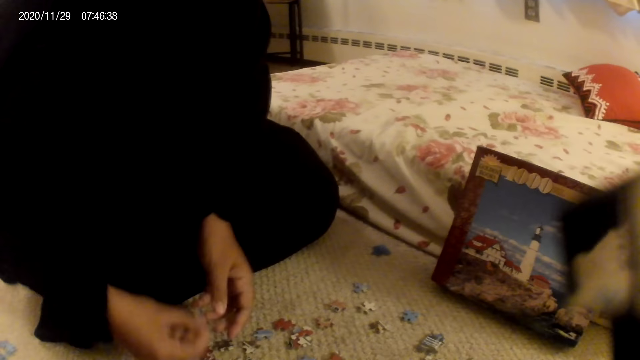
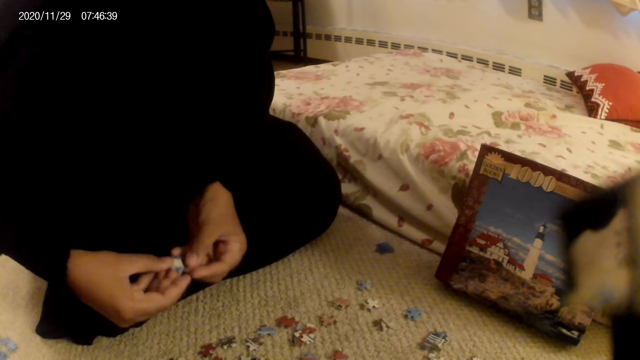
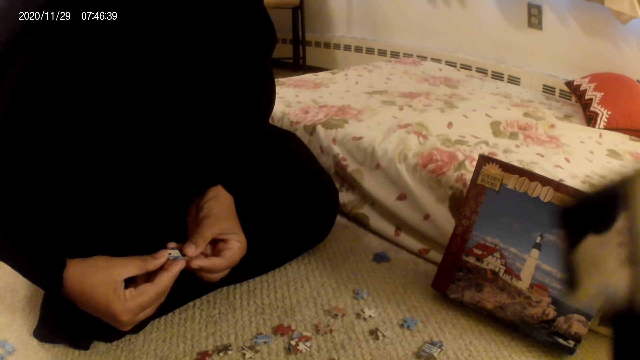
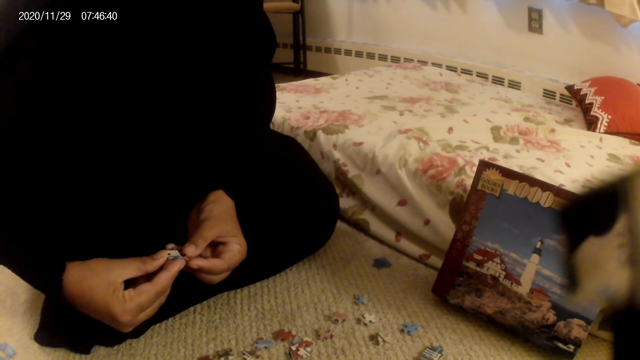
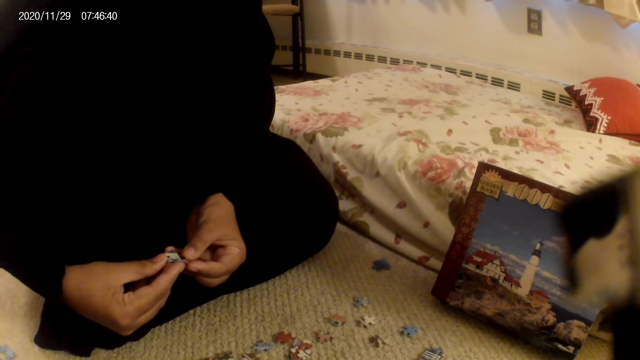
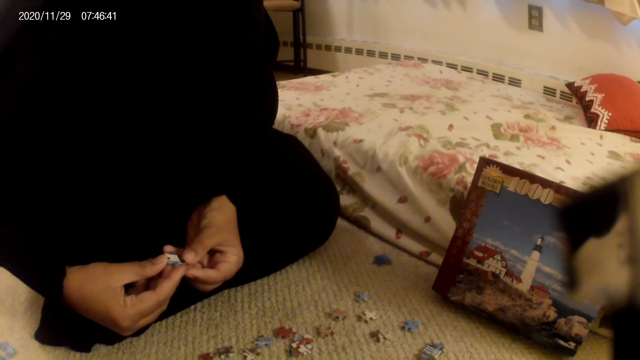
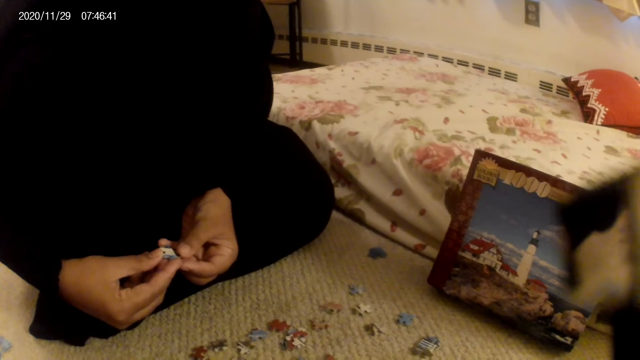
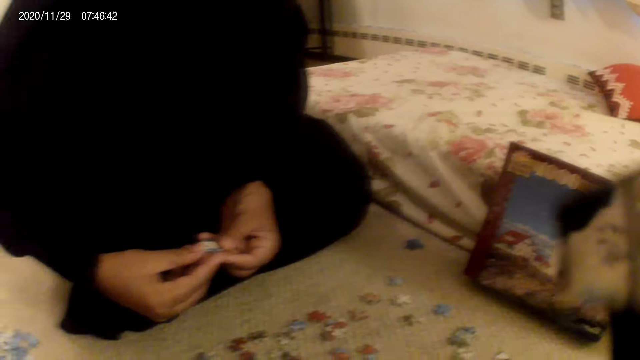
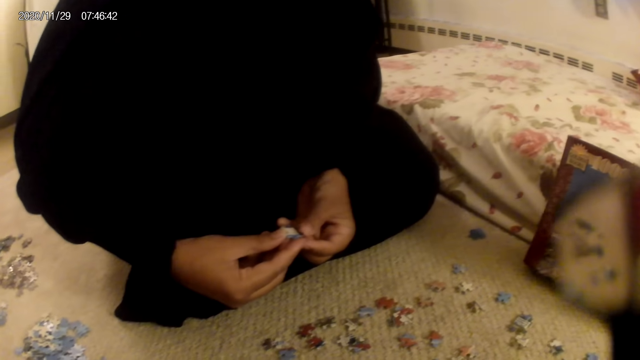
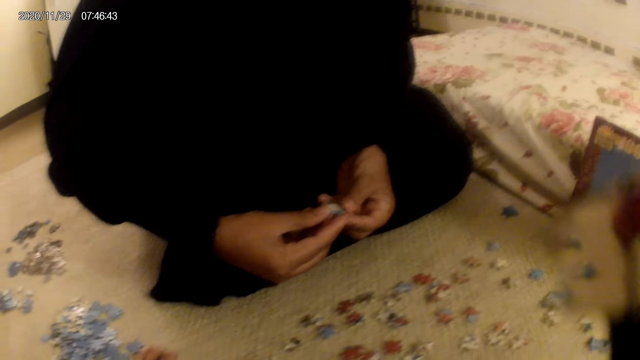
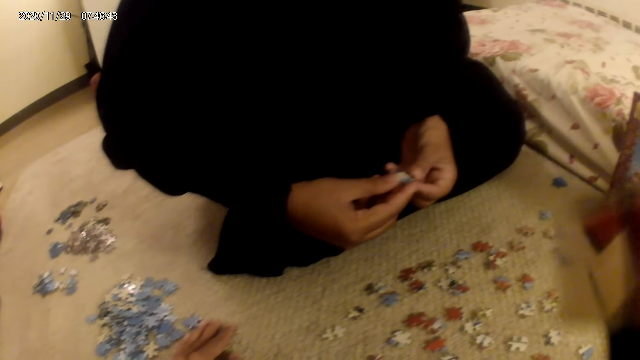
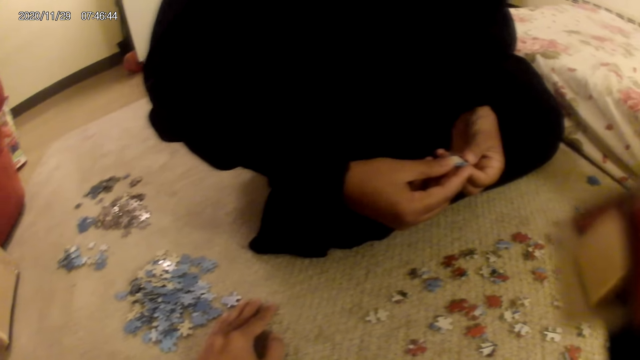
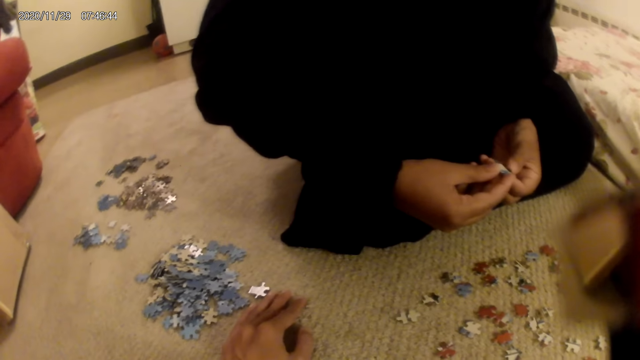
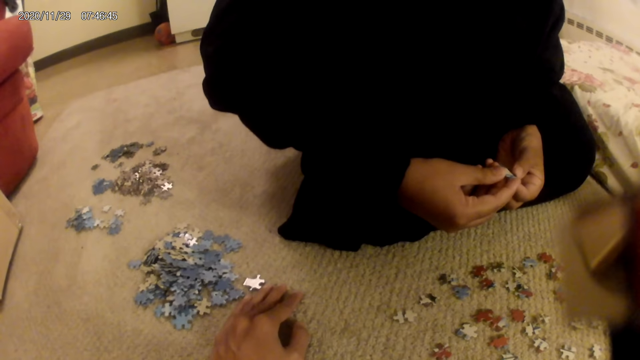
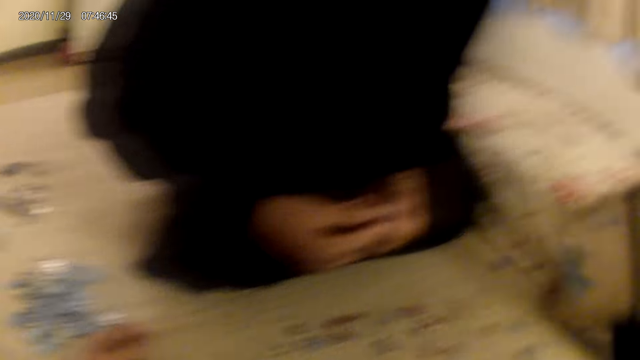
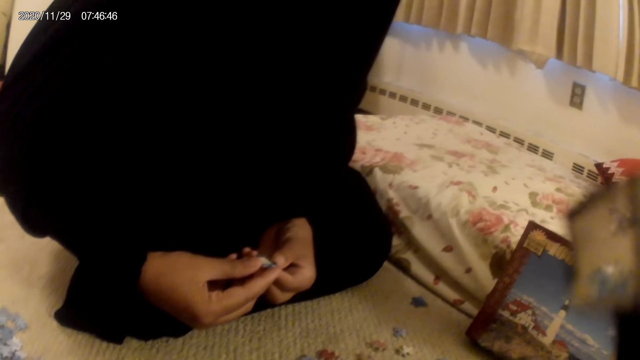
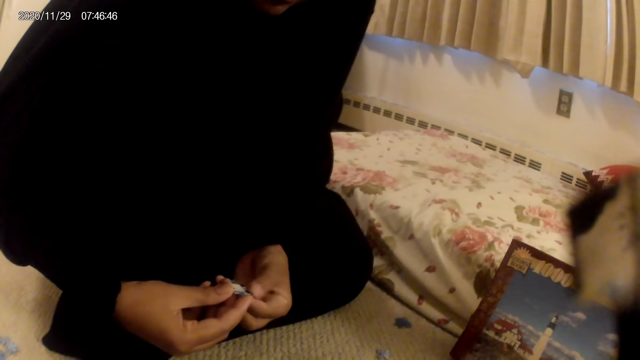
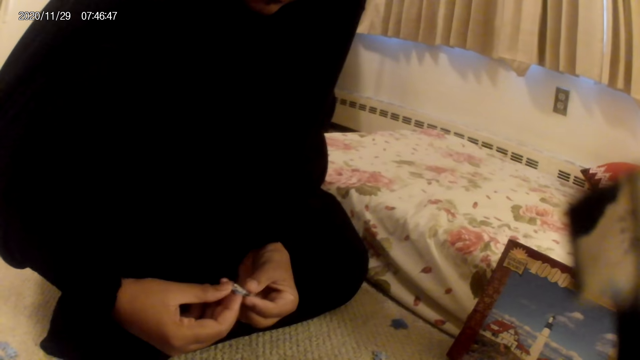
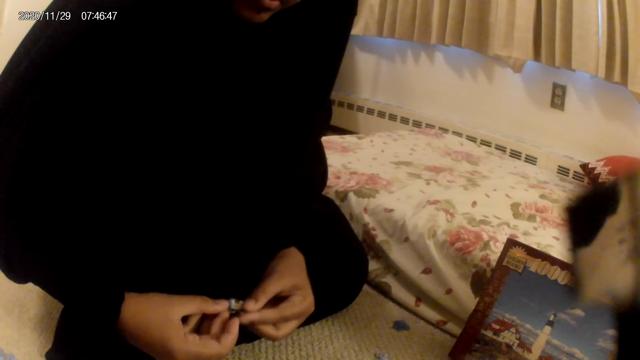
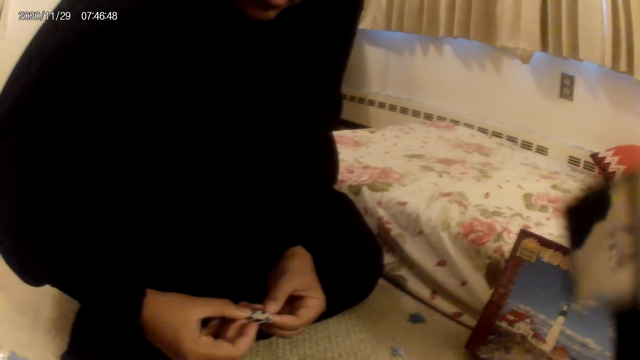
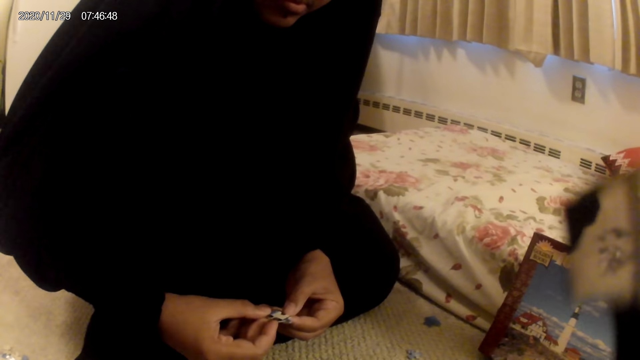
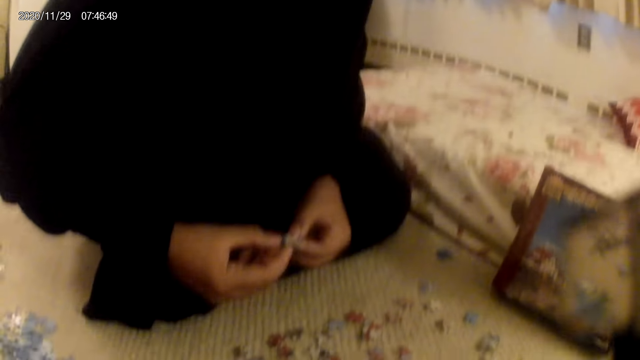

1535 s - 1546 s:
A woman picks up a card or jigsaw puzzle piece from the floor. The woman looks at the jigsaw puzzle piece. The woman holds the card on the hand. The camera wearer does something. The woman holds the cards on the hand.

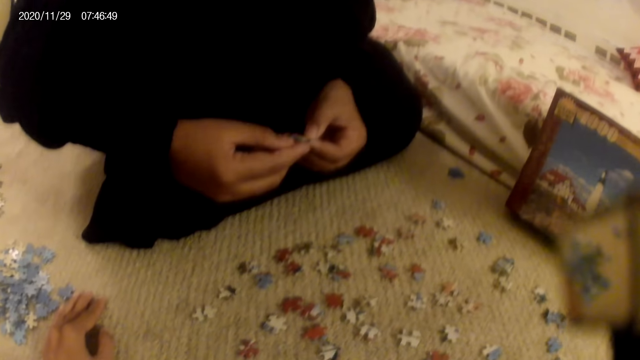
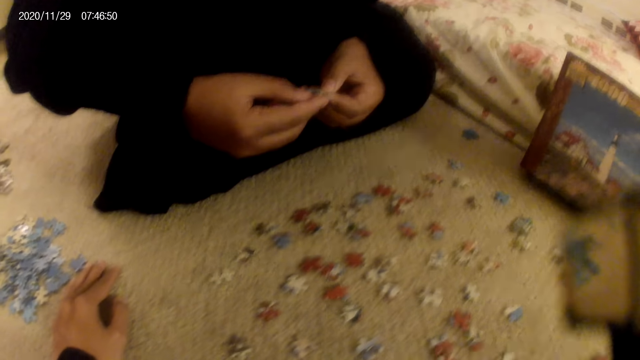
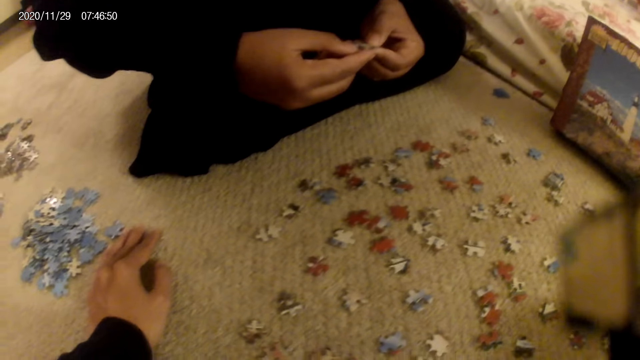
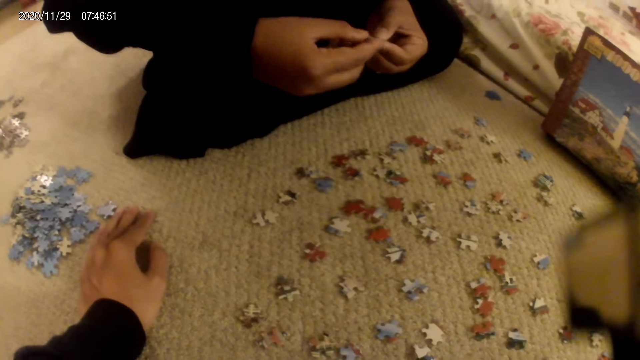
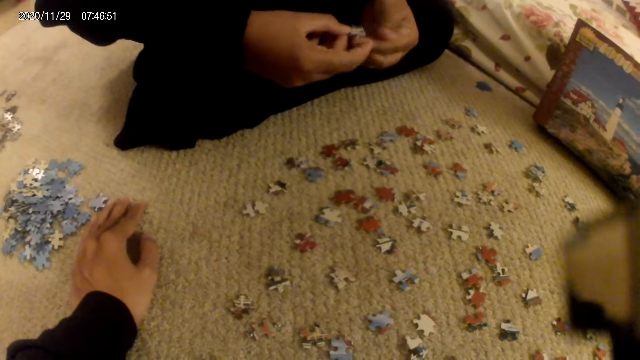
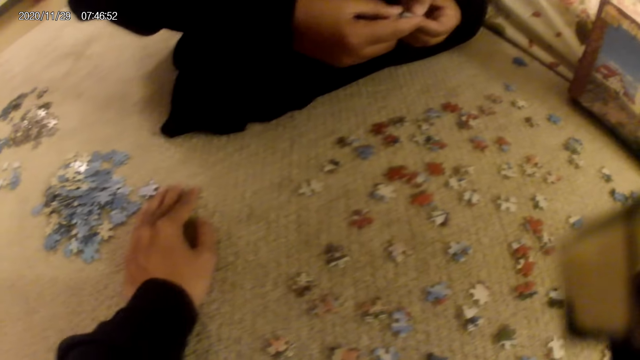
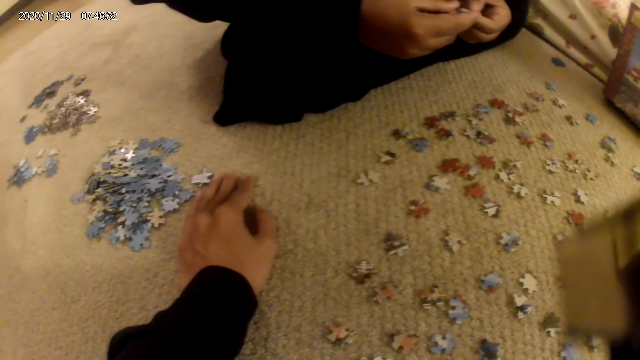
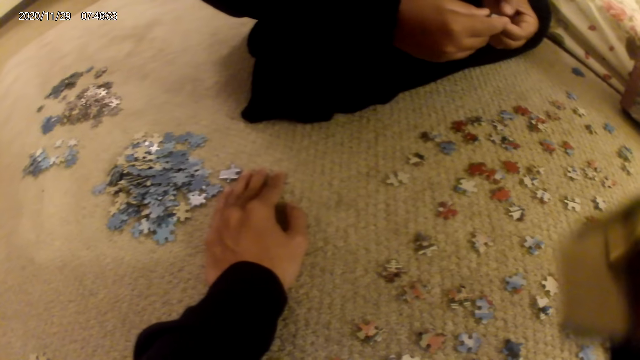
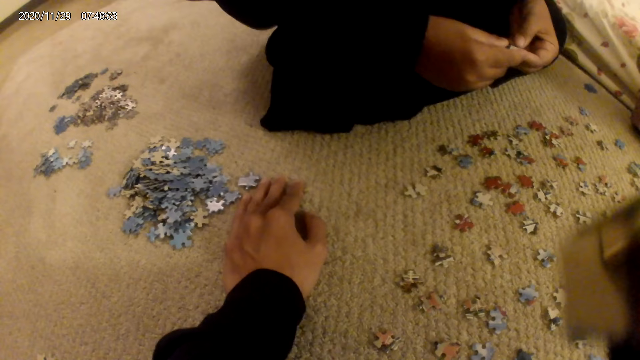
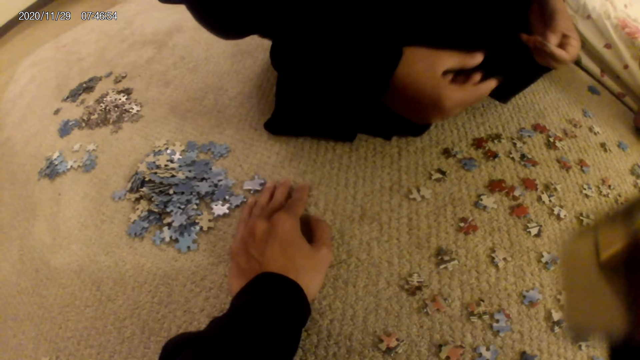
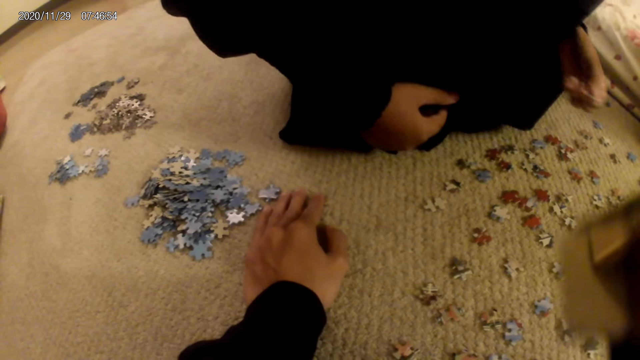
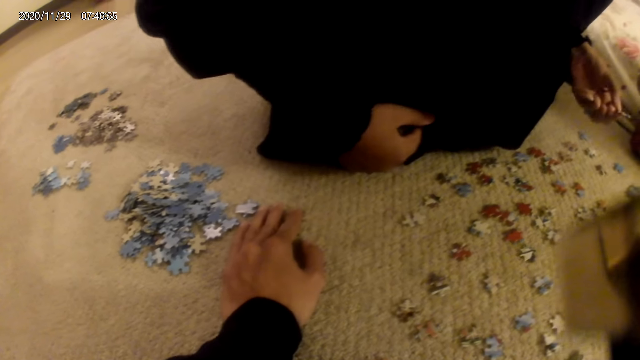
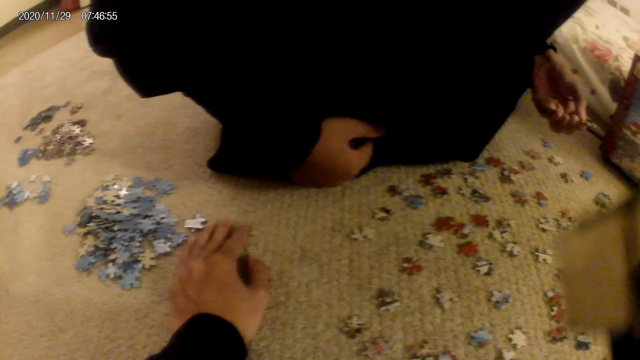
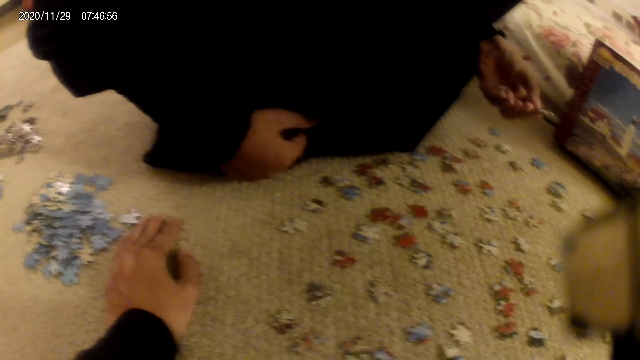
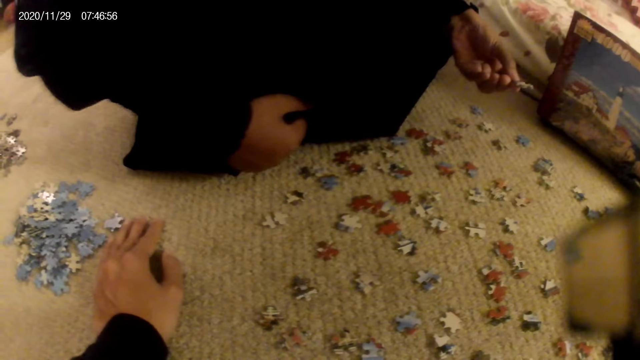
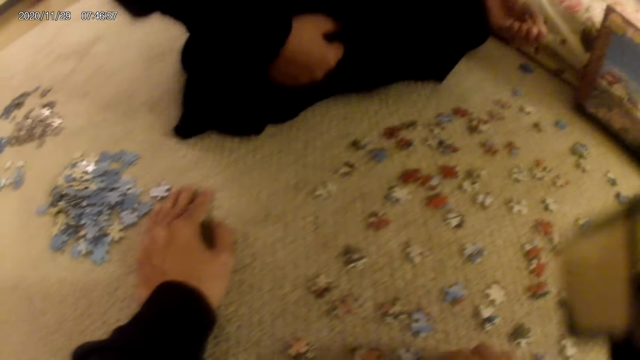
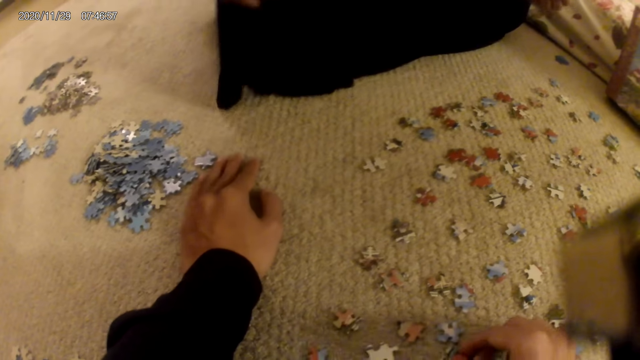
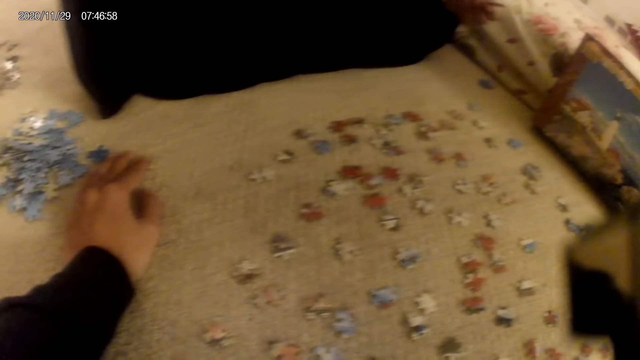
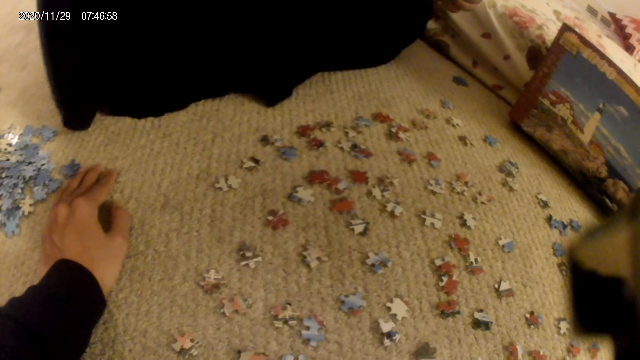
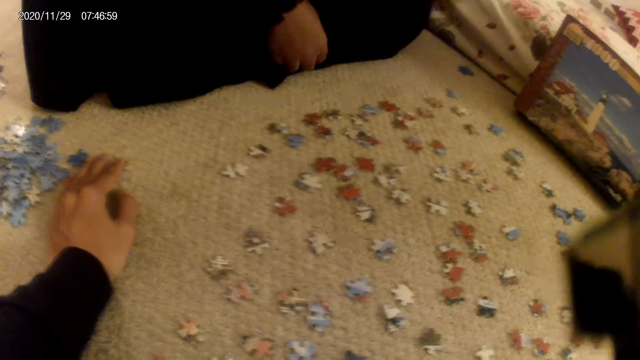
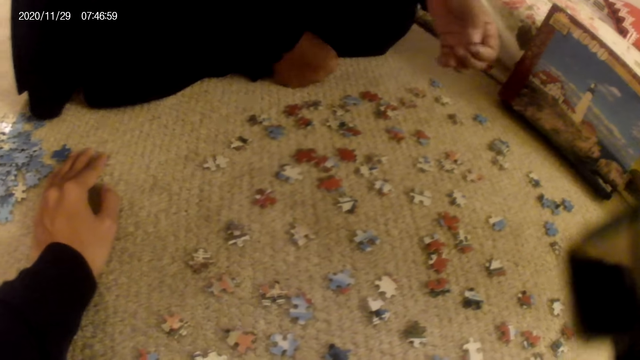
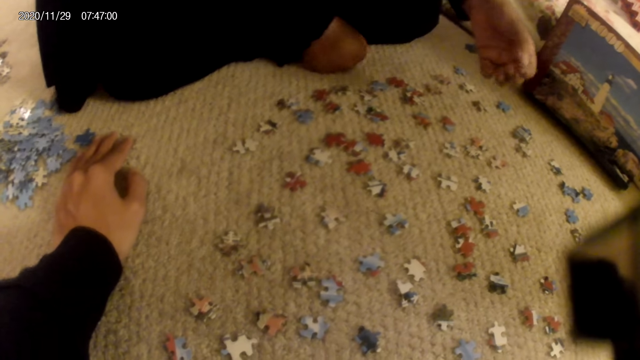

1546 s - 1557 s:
The camera wearer does something. A woman holds a card on the hands. The camera wearer does something. The woman moves on the floor. The woman does something.
